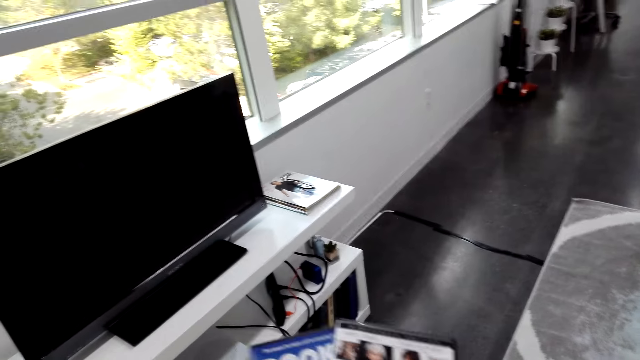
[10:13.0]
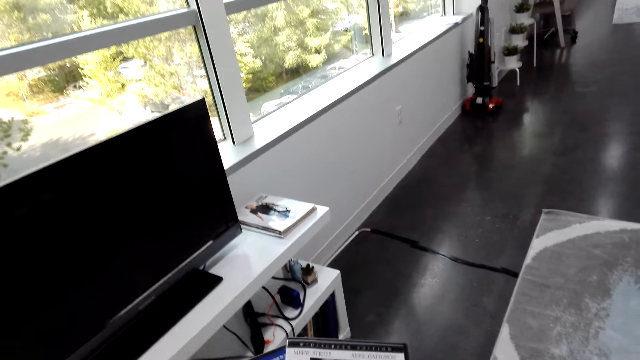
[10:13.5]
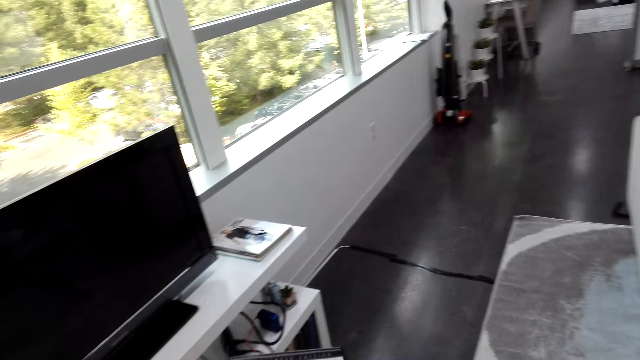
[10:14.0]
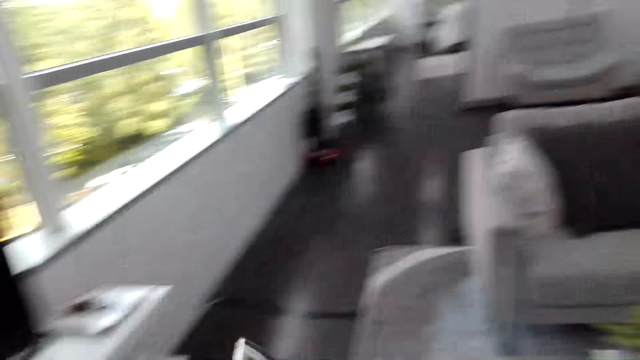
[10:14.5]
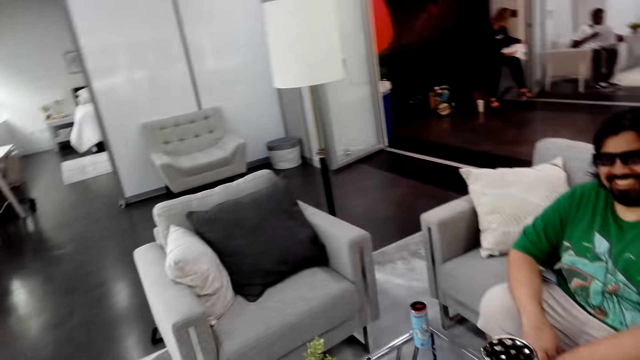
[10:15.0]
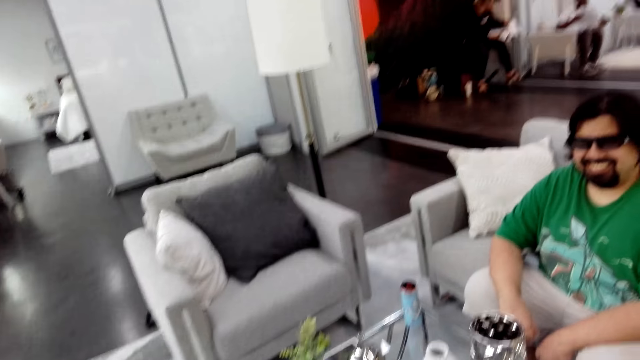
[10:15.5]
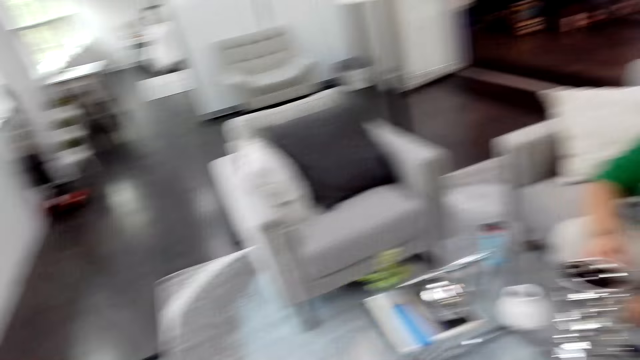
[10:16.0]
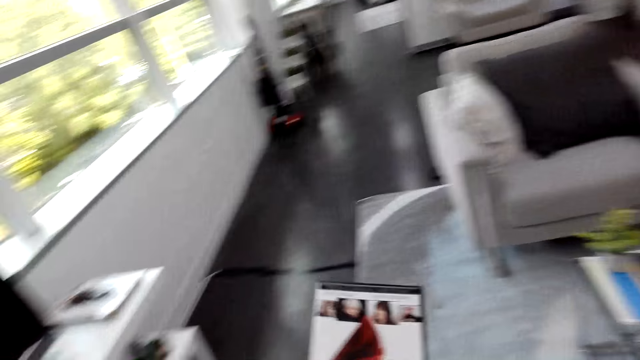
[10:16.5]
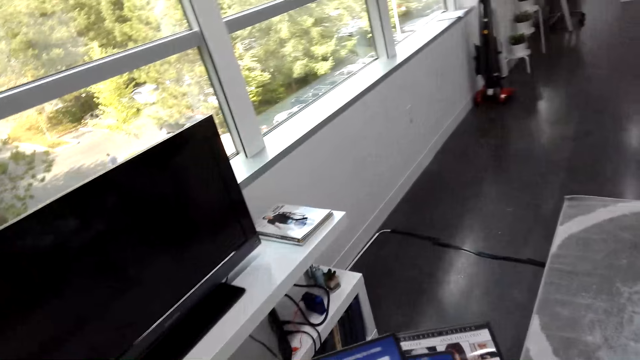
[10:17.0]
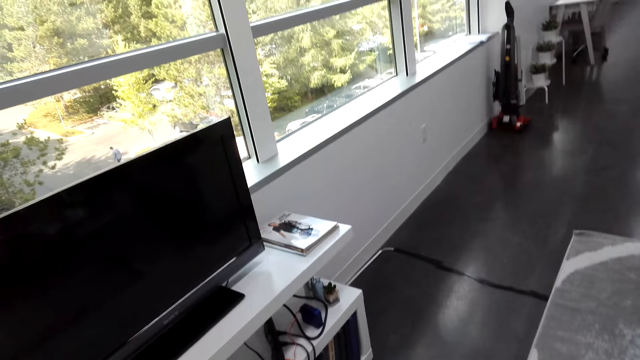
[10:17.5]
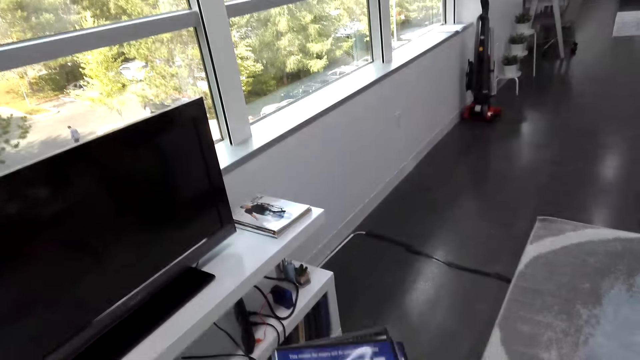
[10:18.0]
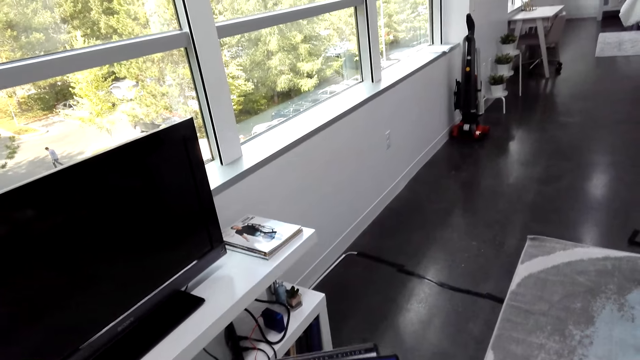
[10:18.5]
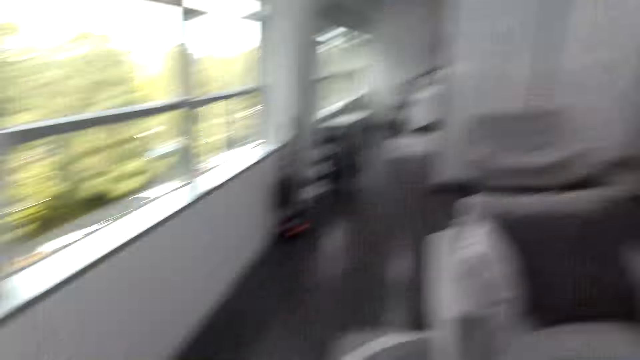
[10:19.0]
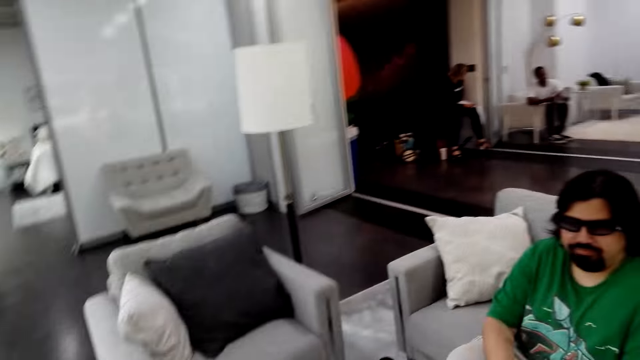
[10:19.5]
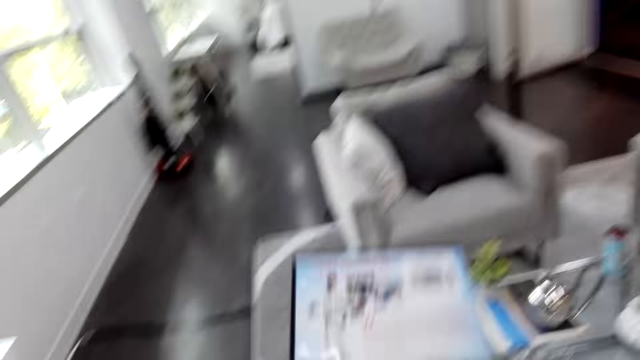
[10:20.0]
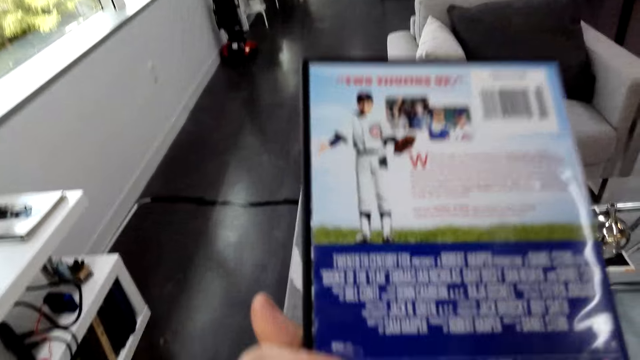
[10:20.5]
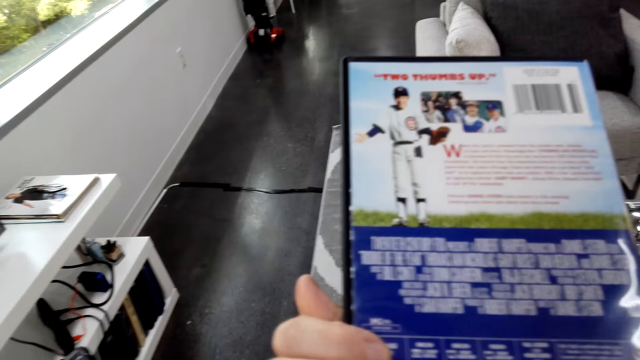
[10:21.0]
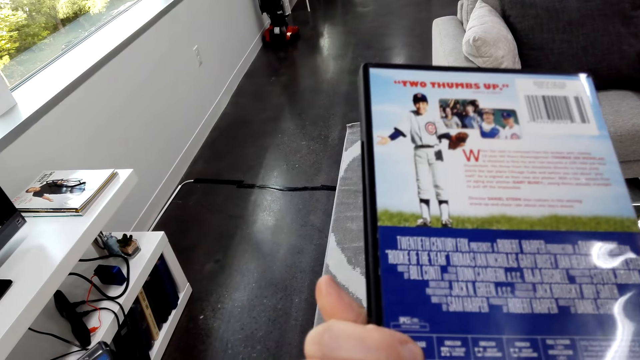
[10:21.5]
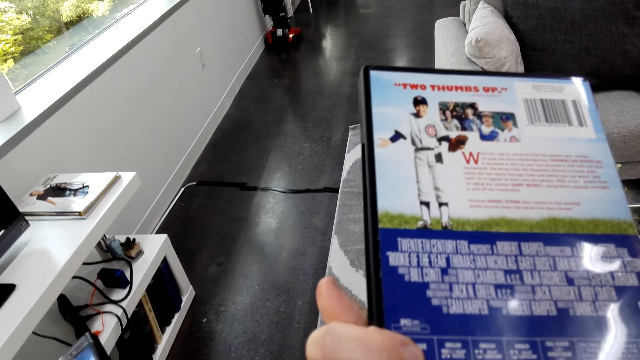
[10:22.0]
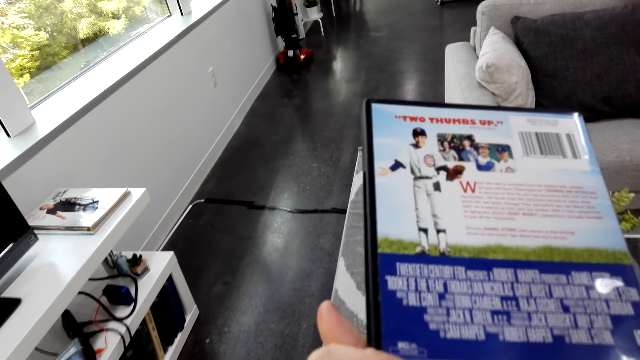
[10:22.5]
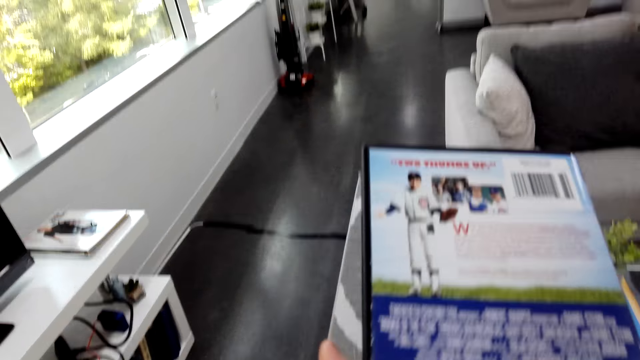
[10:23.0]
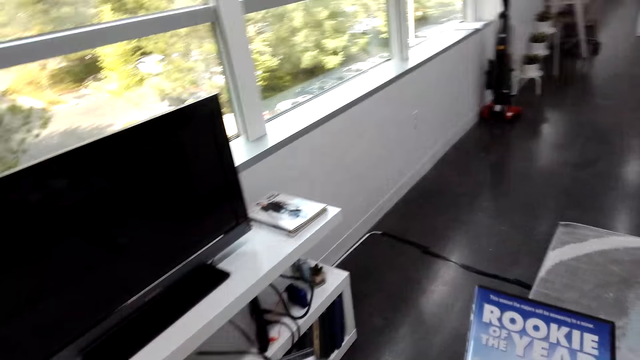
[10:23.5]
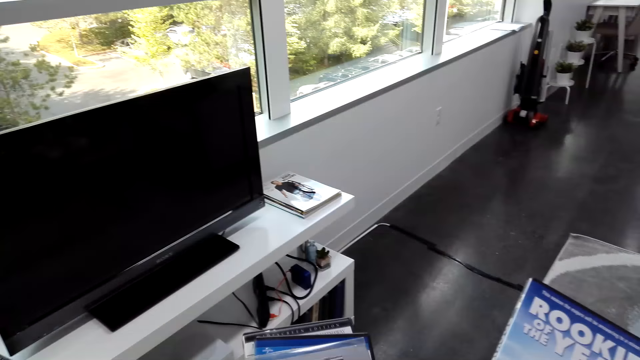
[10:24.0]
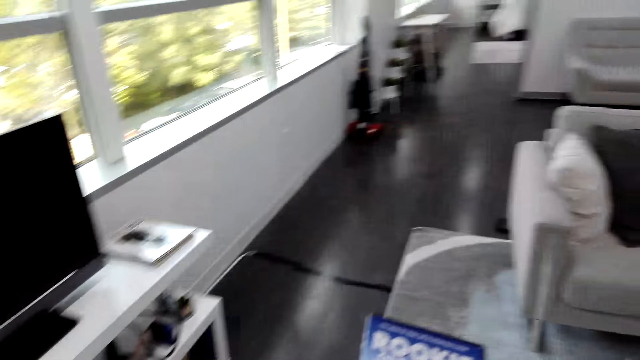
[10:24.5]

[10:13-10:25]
The camera wearer looks at movies.

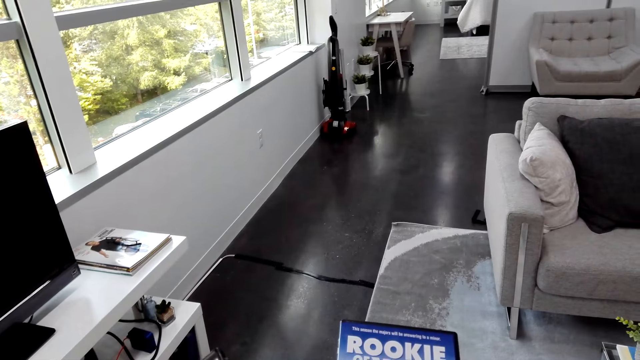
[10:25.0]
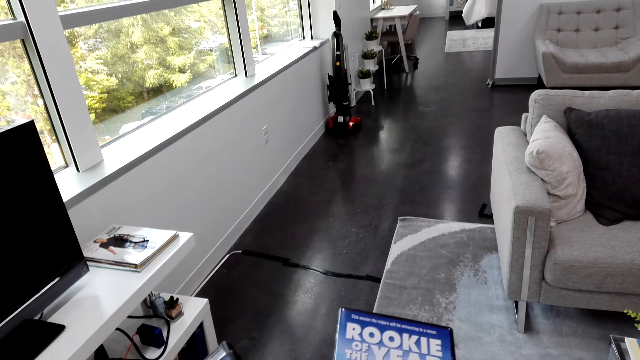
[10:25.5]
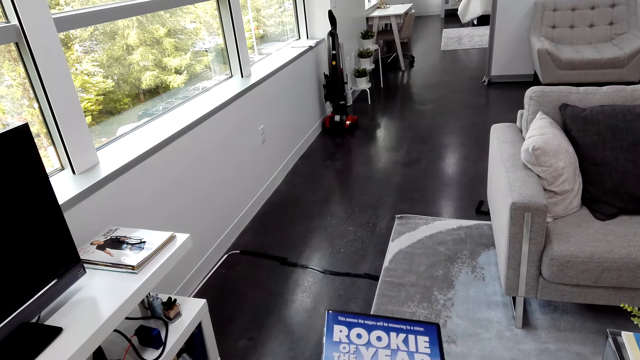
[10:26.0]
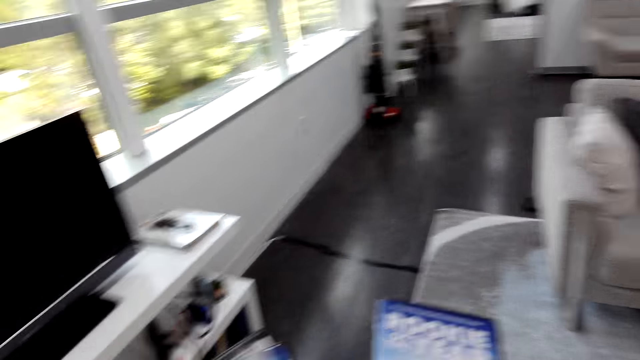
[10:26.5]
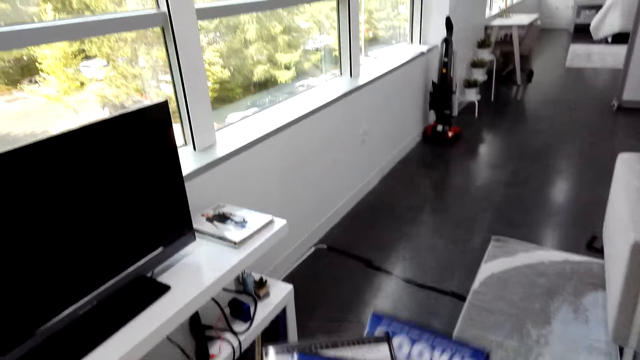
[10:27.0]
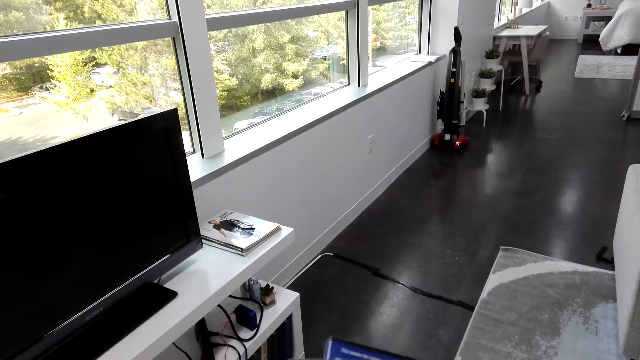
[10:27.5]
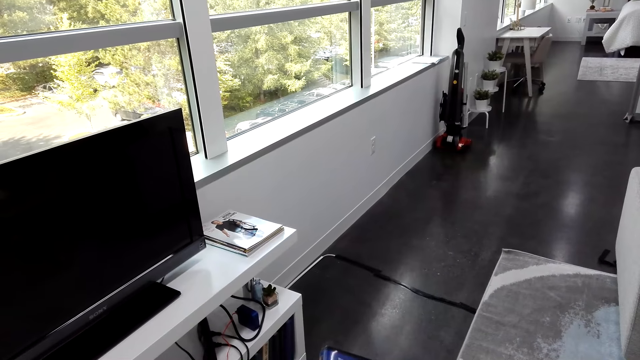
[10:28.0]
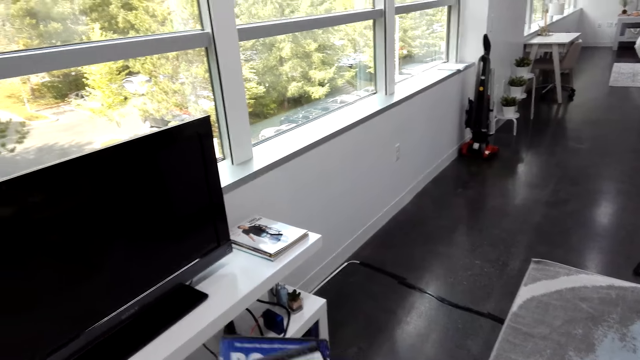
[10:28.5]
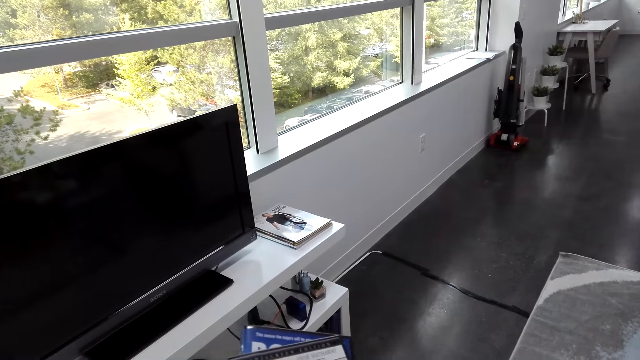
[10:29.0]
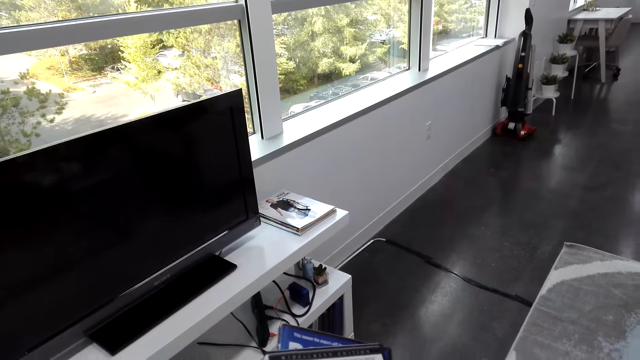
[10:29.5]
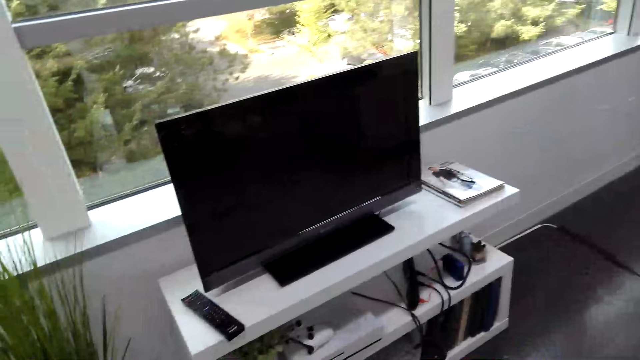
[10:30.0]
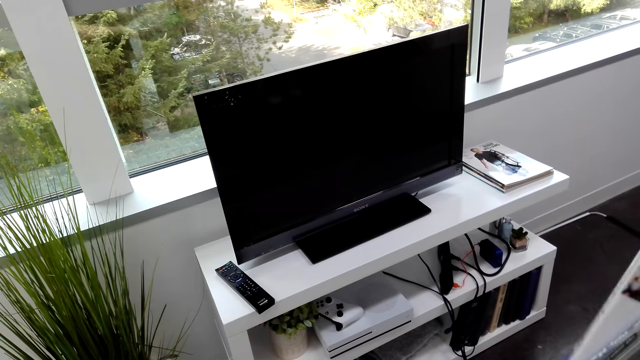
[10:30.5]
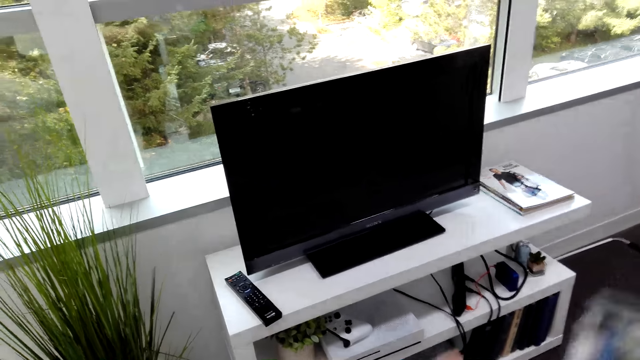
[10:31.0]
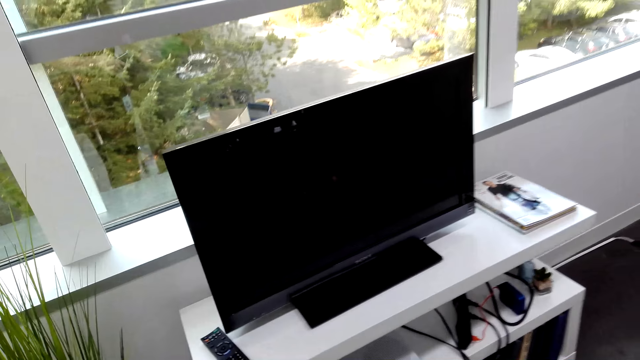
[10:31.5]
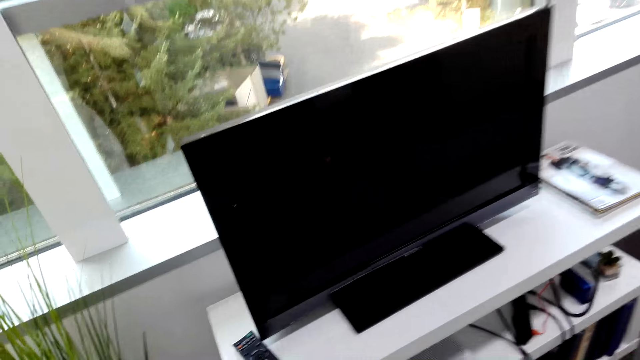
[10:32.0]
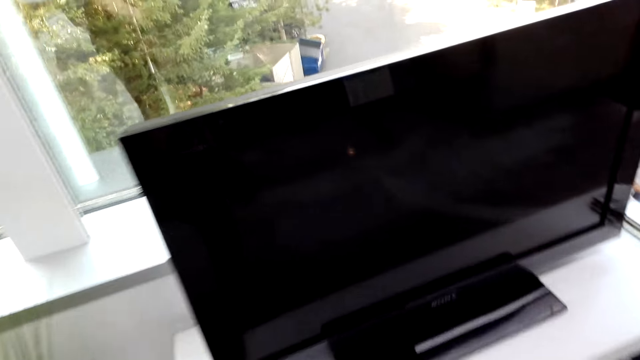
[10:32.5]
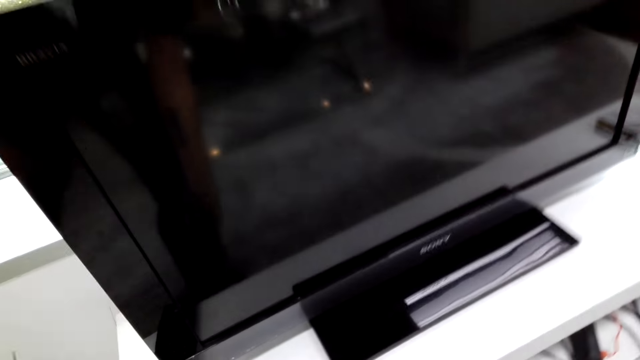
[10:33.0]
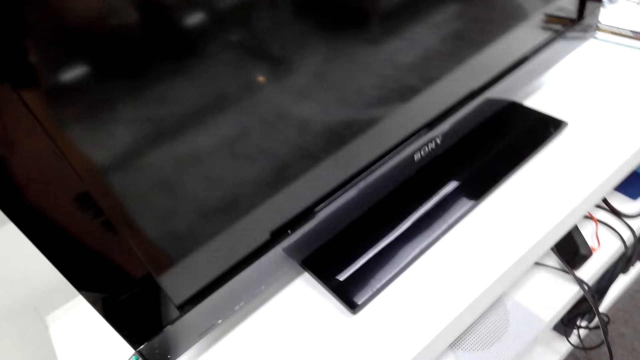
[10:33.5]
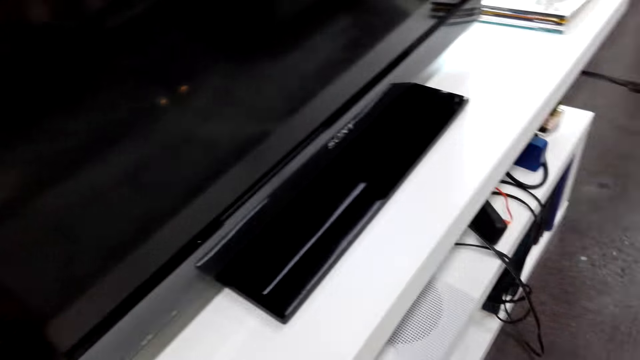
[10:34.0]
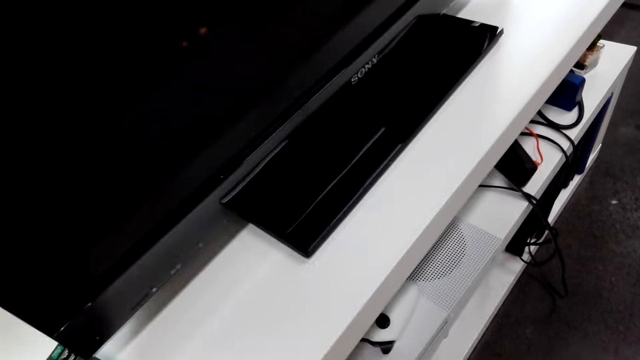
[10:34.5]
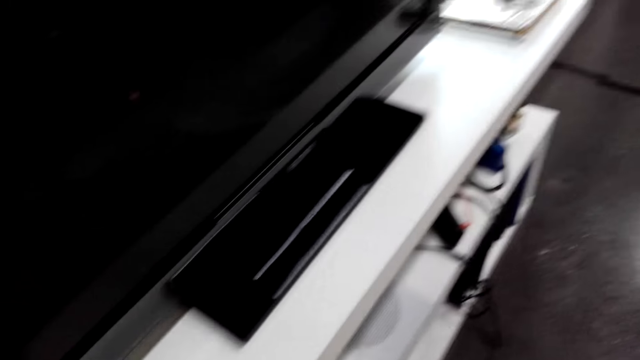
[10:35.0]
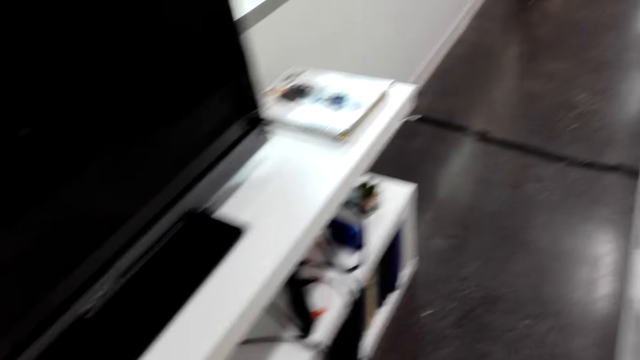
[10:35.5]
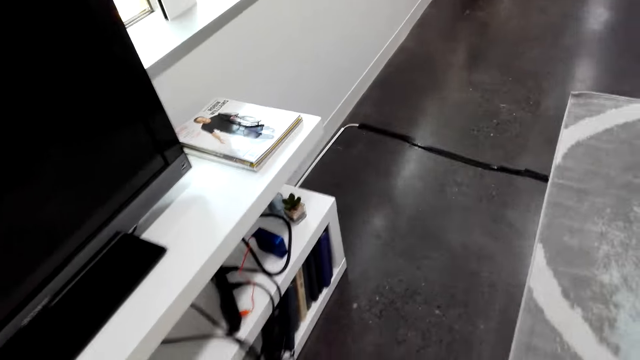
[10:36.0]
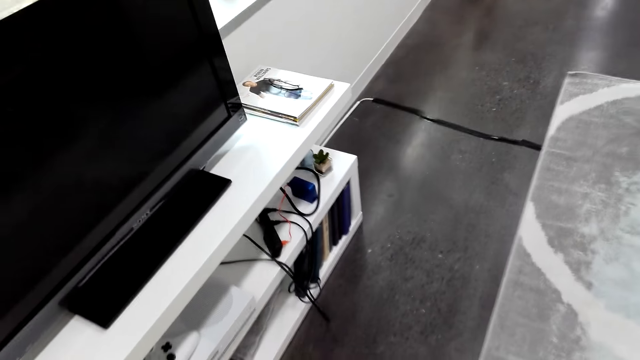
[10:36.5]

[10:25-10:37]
The camera wearer puts movies on the shelf.
